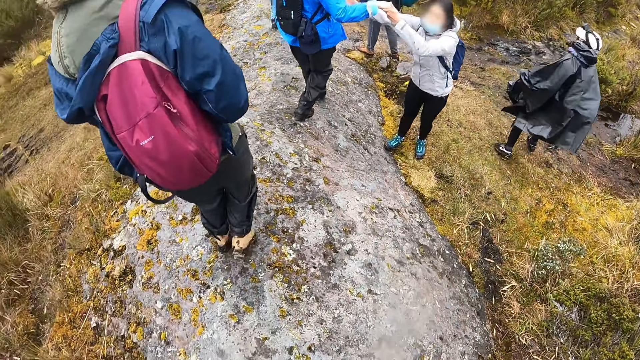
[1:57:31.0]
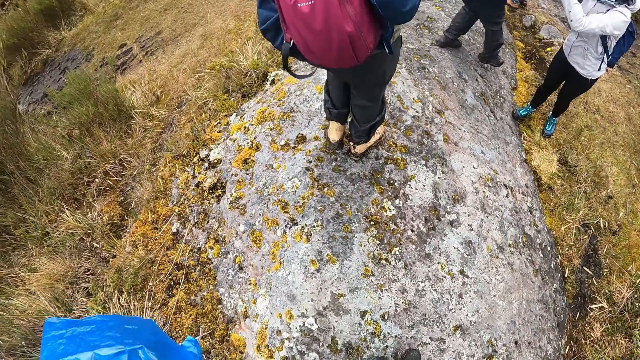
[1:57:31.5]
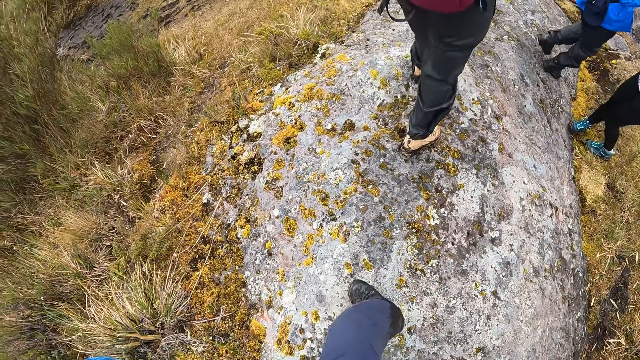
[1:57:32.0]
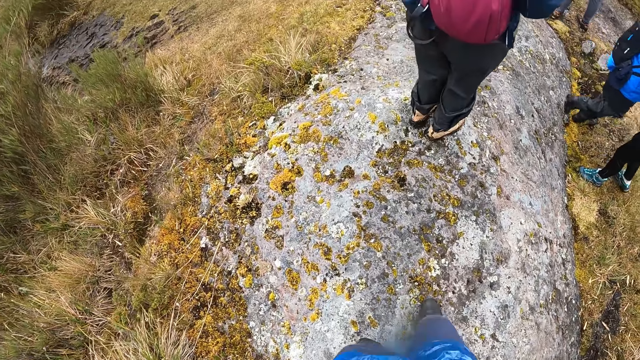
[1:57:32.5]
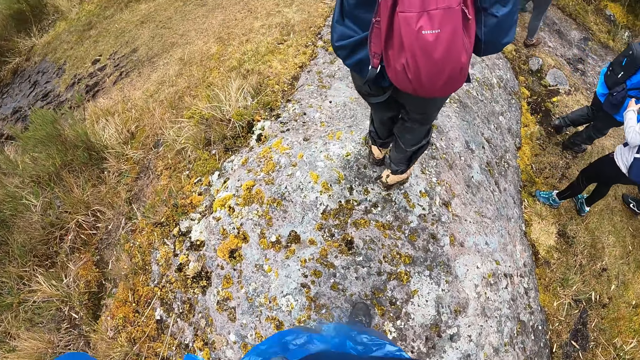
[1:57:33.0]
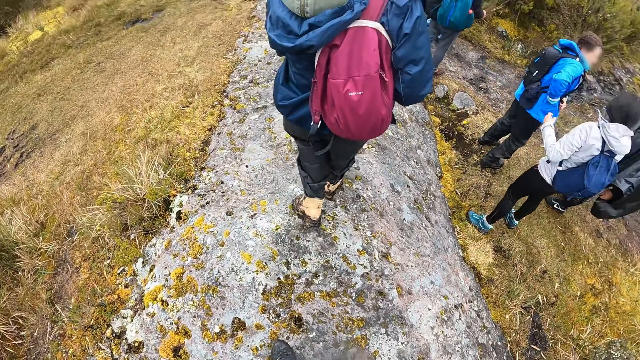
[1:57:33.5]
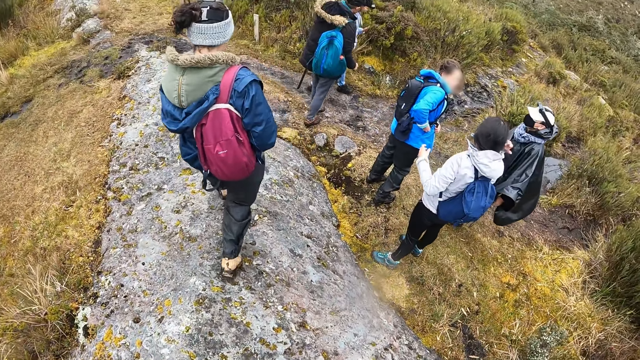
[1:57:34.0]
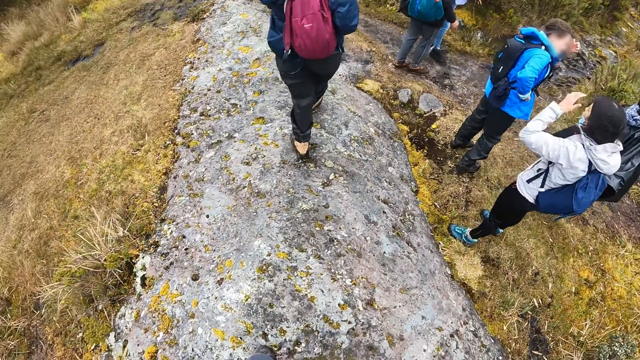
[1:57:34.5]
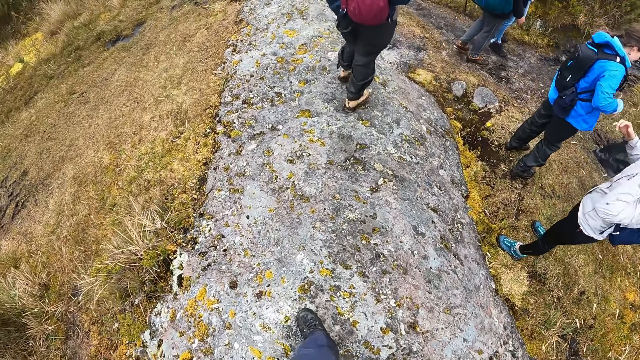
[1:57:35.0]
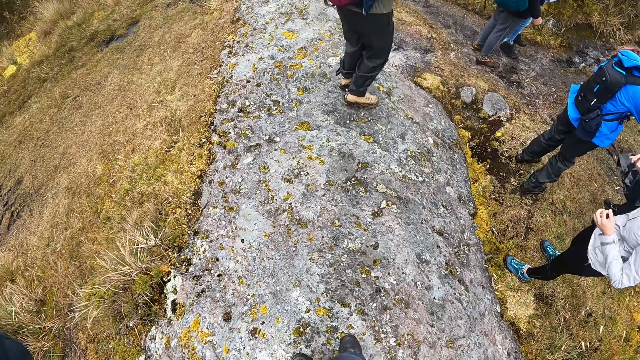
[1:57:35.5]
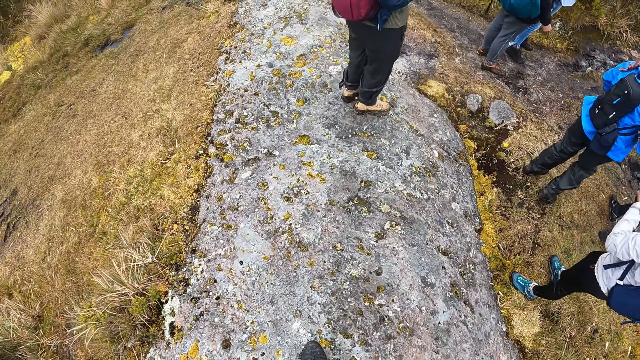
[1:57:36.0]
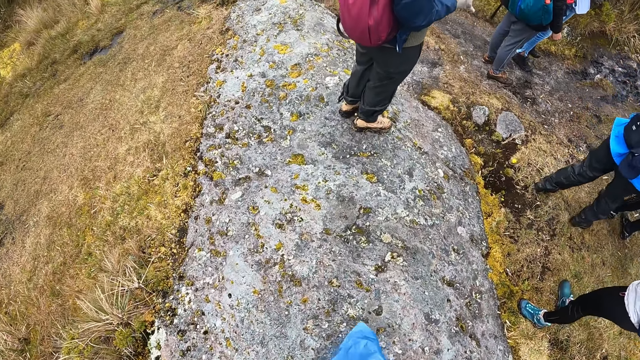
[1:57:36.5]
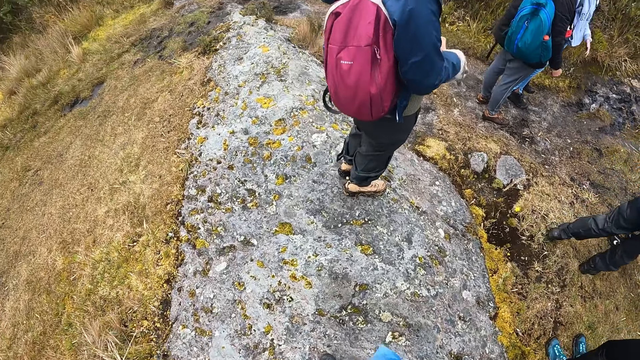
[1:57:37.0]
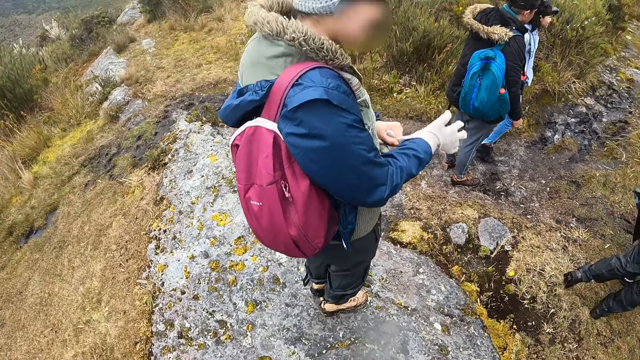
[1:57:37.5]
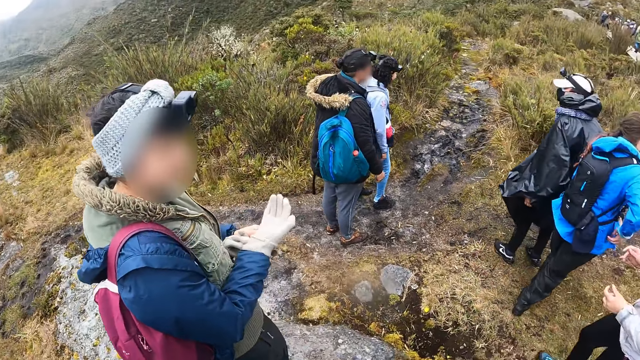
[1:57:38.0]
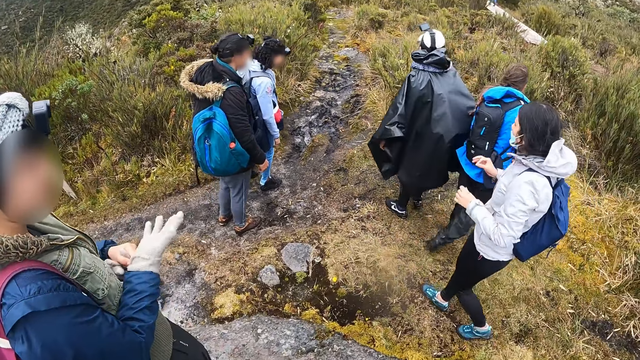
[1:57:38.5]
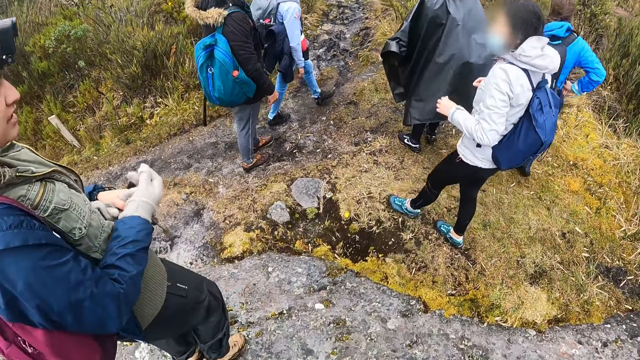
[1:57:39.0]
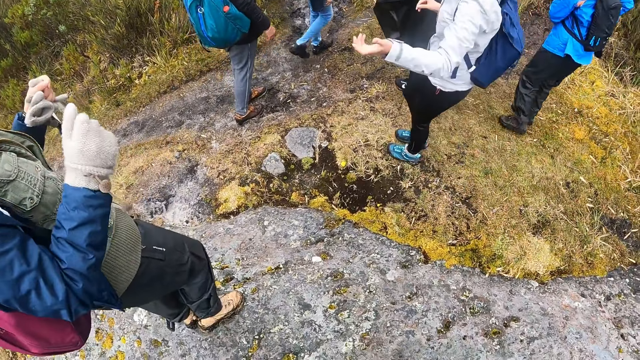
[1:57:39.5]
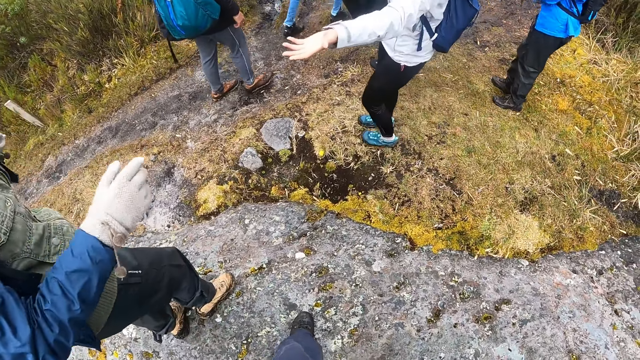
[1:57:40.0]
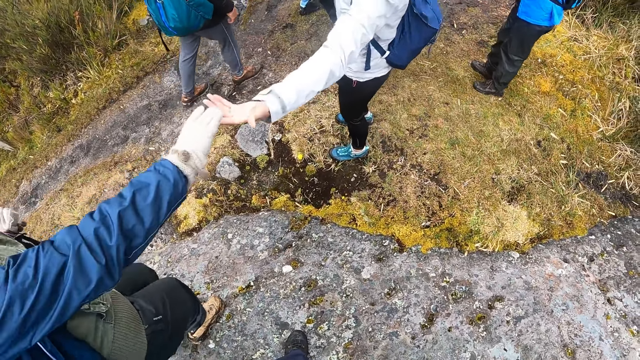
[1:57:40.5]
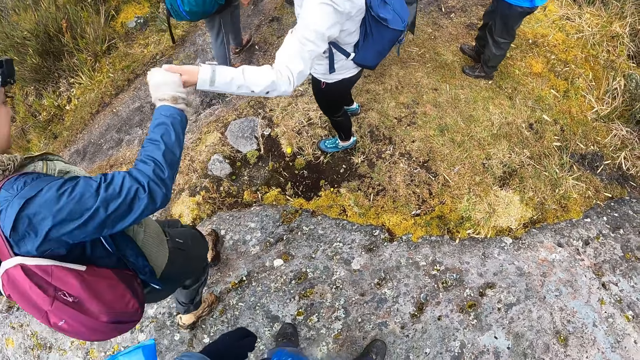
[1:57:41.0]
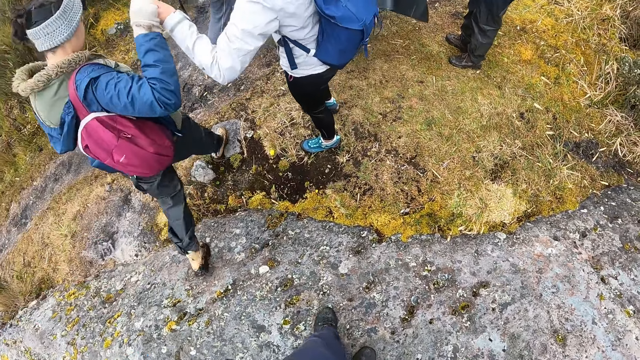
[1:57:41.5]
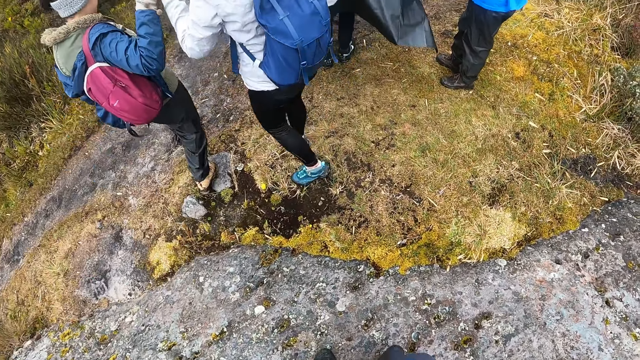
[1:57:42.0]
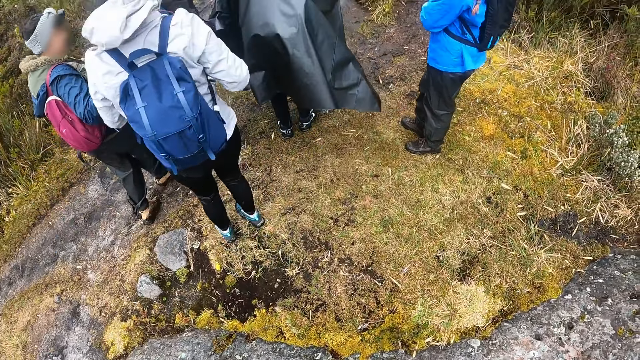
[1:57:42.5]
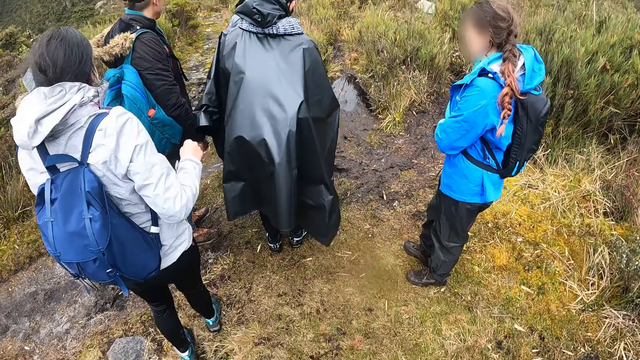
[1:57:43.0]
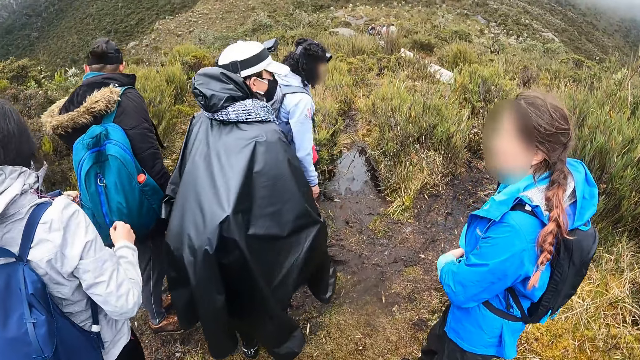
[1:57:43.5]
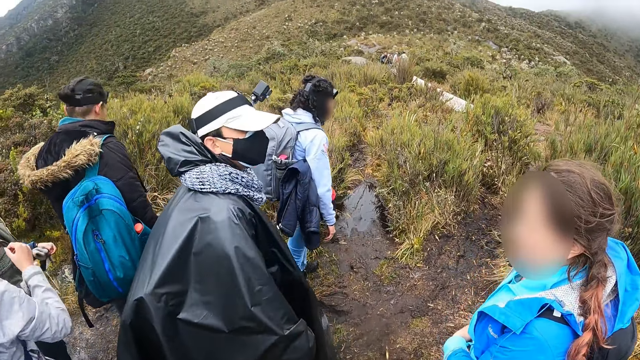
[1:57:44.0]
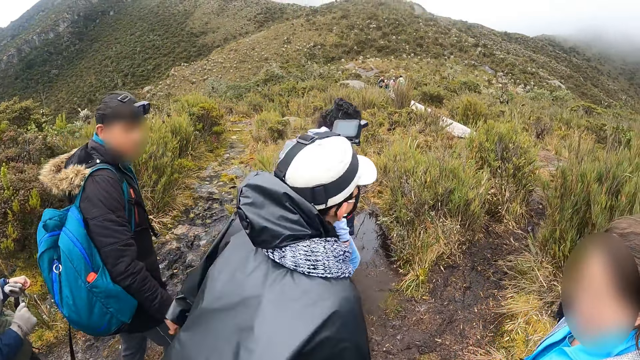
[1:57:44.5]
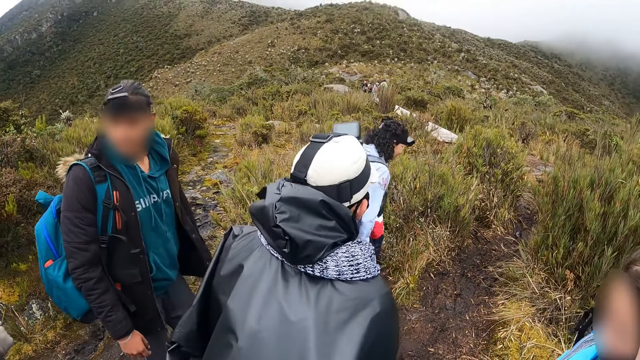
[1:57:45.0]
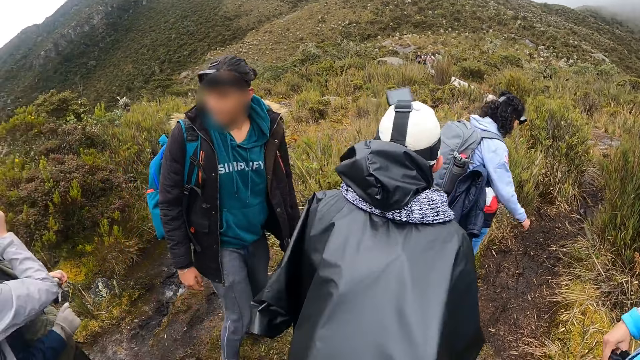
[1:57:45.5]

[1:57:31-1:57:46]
The camera wearer climbs down the hill. A woman climbs down the hill. The camera wearer follows a lady. He touches his face with his left hand. The woman pulls a glove on her right hand with her left hand. The camera wearer stares down. The woman holds the lady on her left hand with her right gloved hand. The woman climbs down the hill. The camera wearer climbs down the hill. He walks around the field.

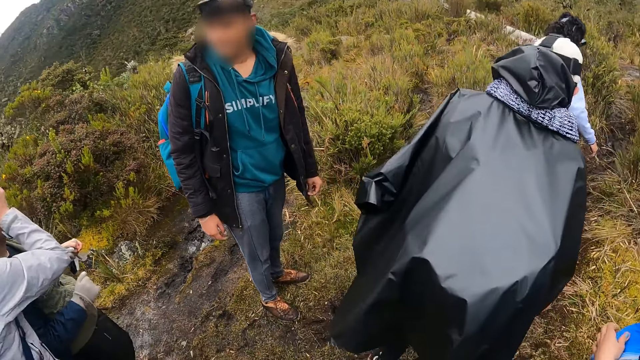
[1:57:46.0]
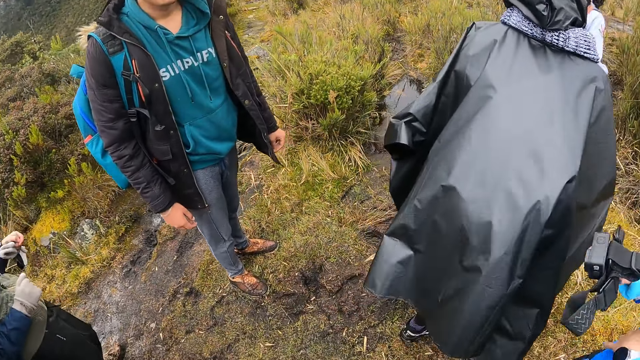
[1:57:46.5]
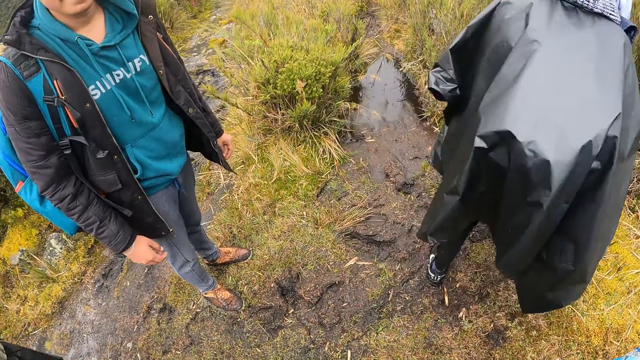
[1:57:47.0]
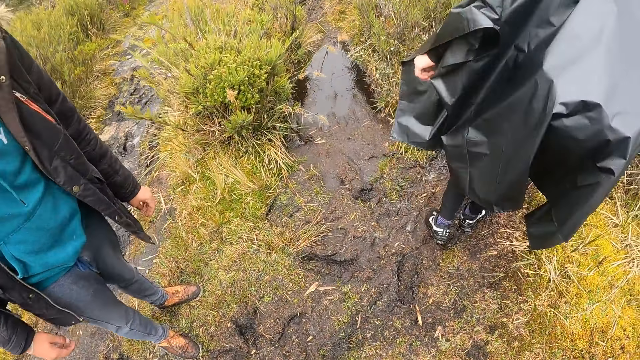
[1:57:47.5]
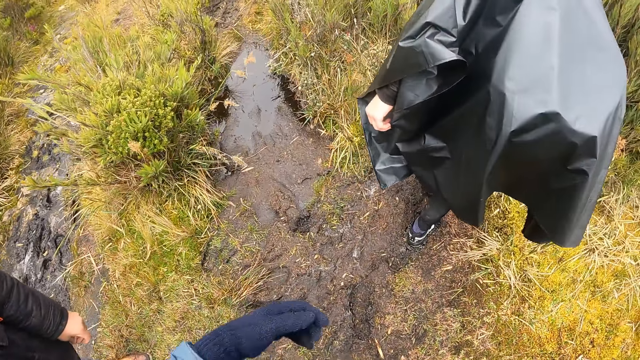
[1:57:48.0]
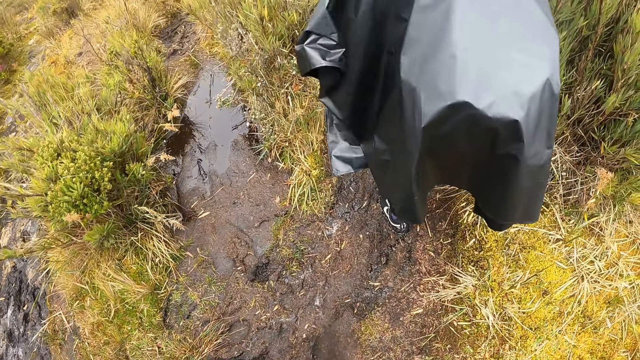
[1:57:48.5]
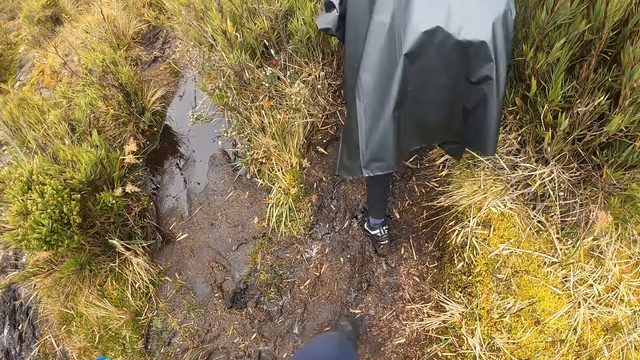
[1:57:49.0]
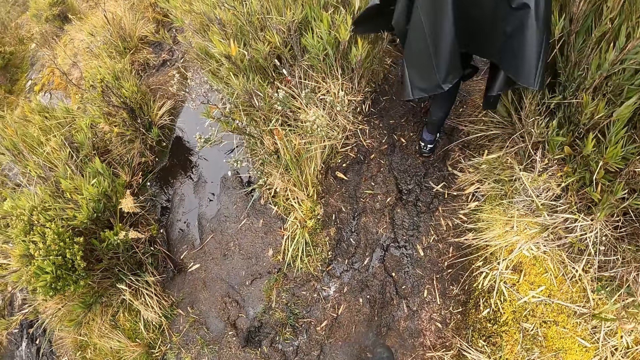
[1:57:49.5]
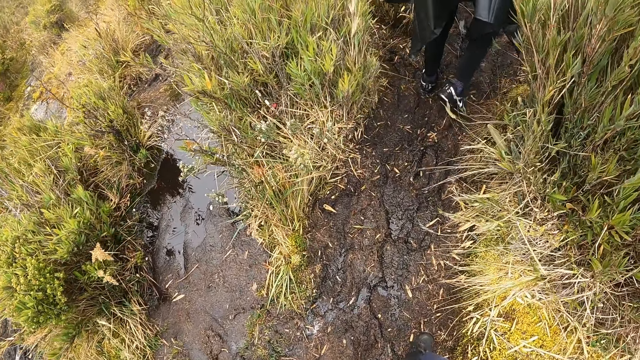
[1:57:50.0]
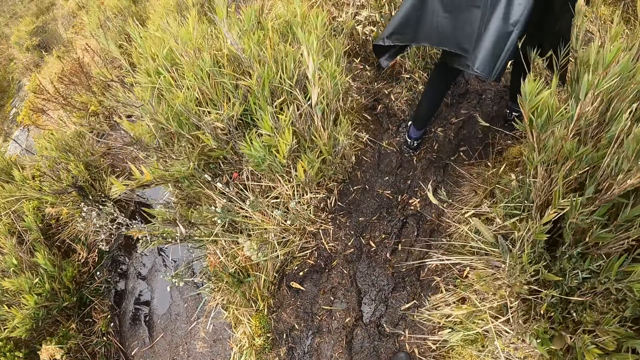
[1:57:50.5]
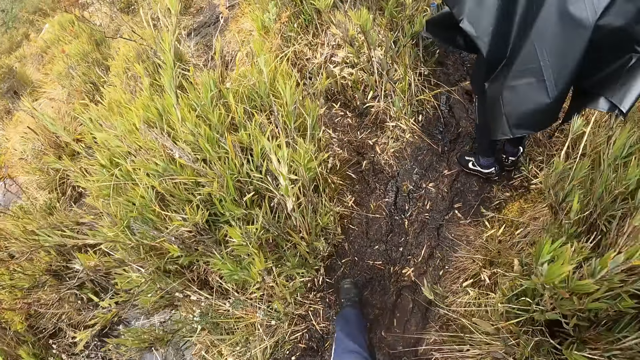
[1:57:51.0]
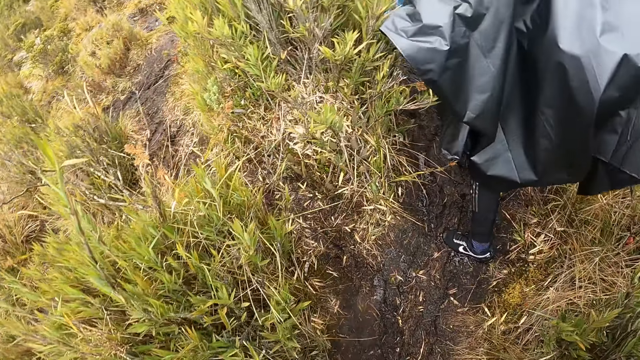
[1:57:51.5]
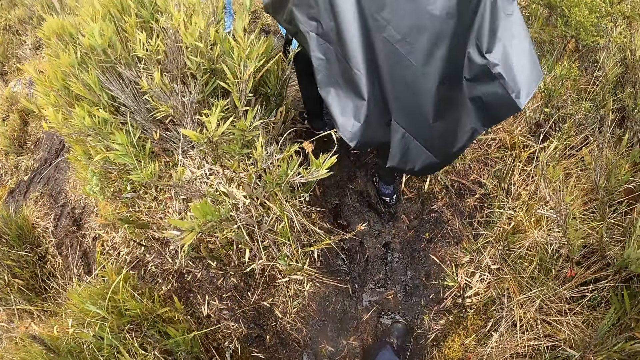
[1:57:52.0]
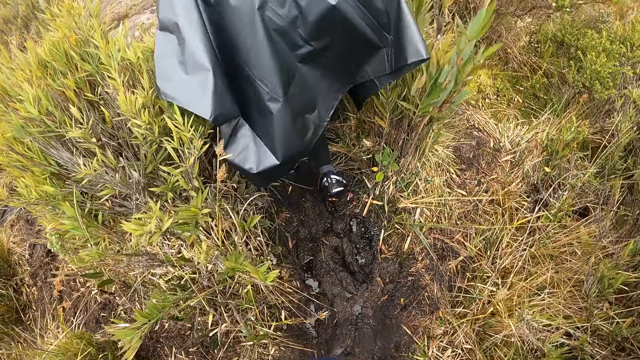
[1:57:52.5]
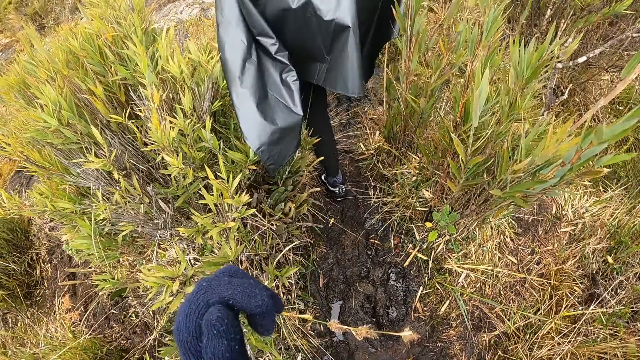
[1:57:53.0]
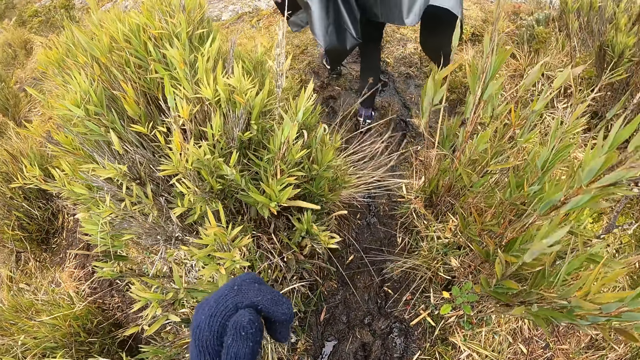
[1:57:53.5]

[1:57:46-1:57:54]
The camera wearer follows a lady.
